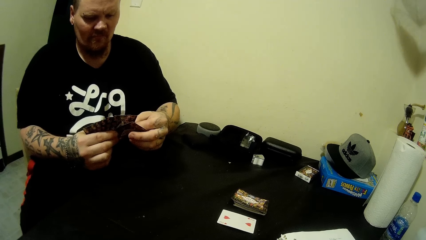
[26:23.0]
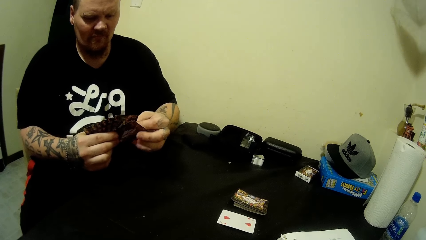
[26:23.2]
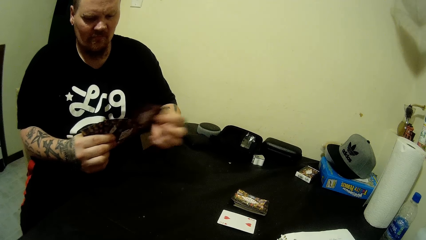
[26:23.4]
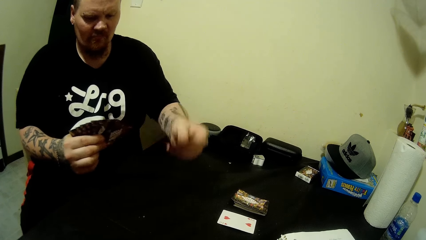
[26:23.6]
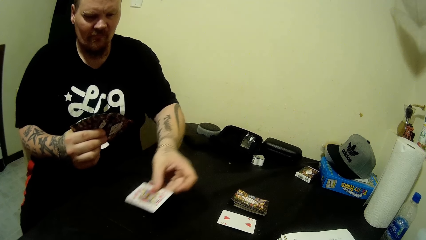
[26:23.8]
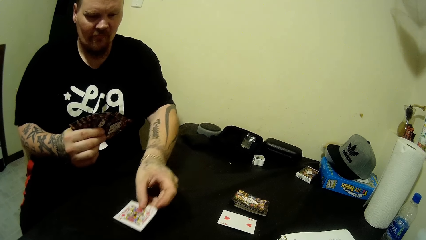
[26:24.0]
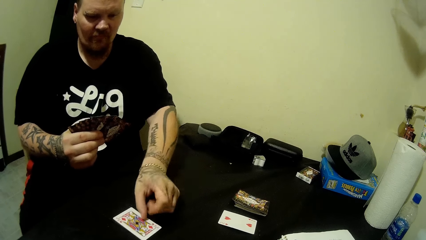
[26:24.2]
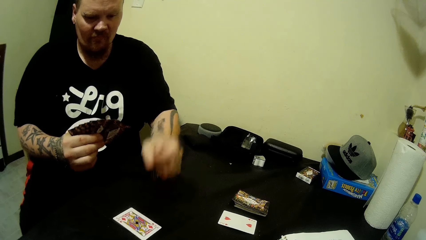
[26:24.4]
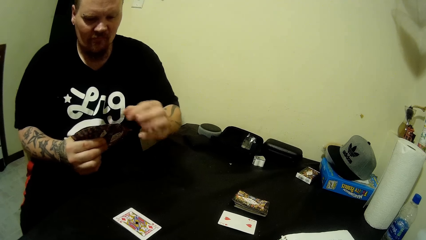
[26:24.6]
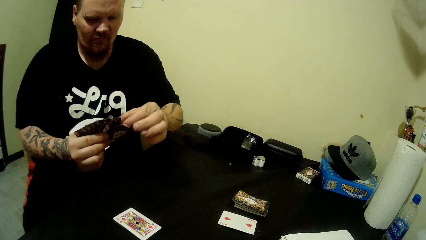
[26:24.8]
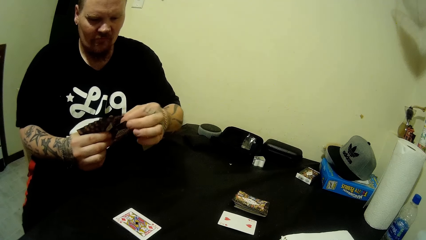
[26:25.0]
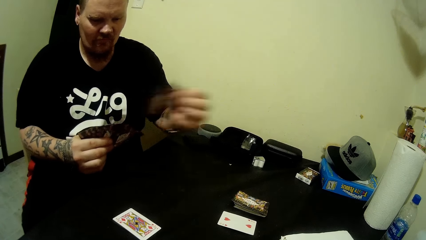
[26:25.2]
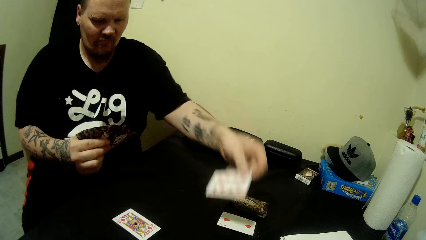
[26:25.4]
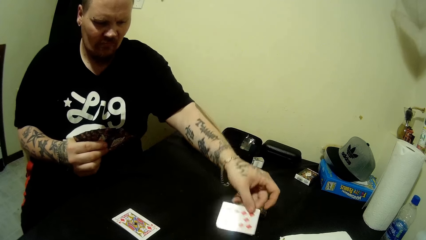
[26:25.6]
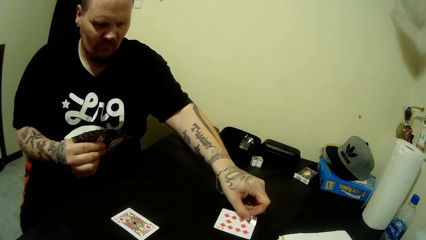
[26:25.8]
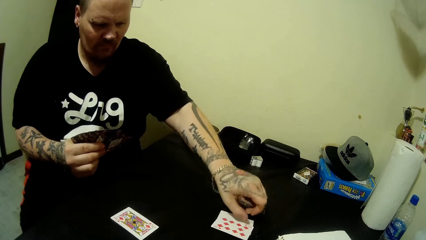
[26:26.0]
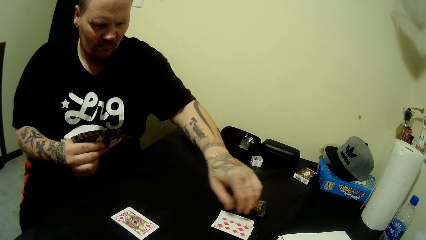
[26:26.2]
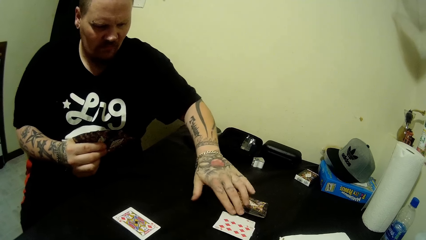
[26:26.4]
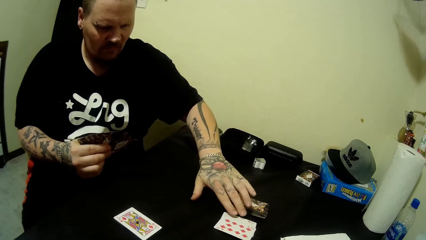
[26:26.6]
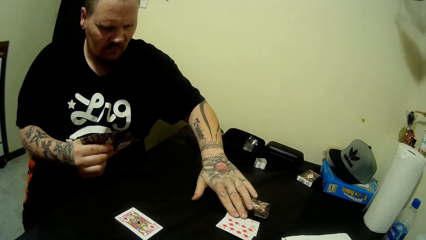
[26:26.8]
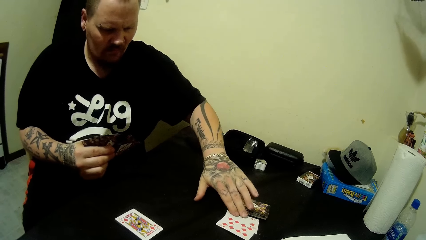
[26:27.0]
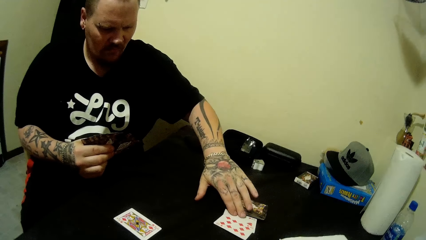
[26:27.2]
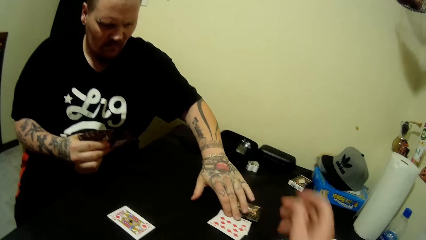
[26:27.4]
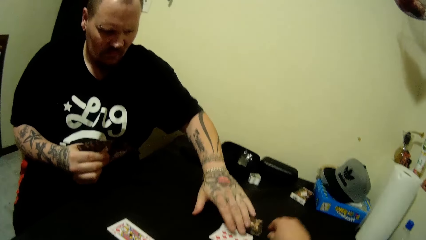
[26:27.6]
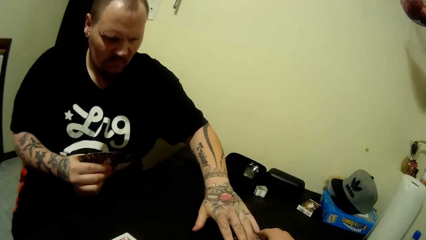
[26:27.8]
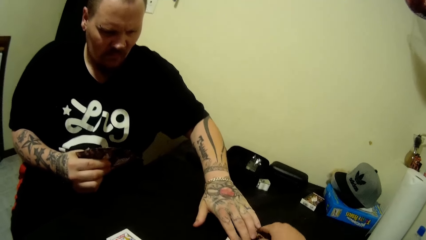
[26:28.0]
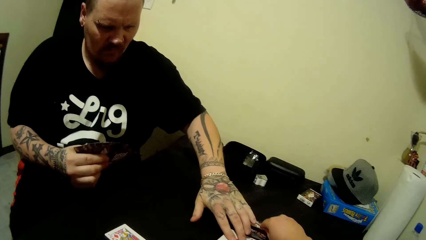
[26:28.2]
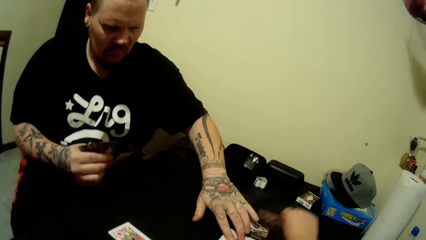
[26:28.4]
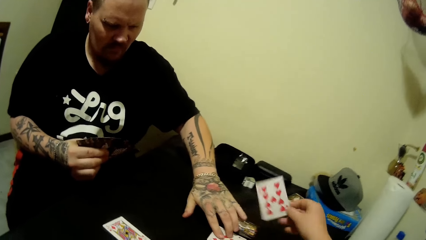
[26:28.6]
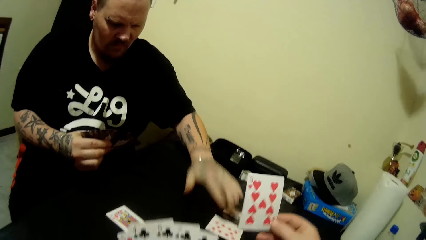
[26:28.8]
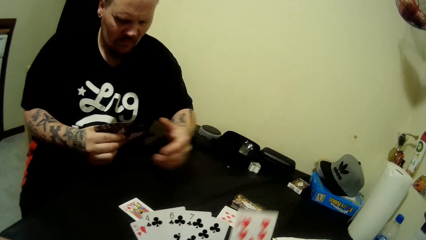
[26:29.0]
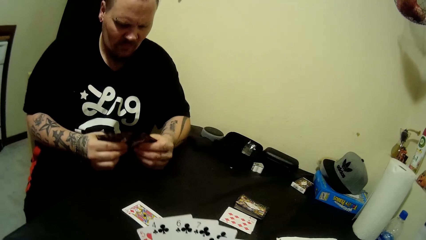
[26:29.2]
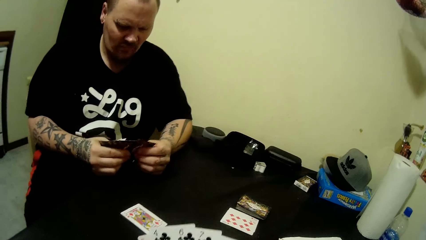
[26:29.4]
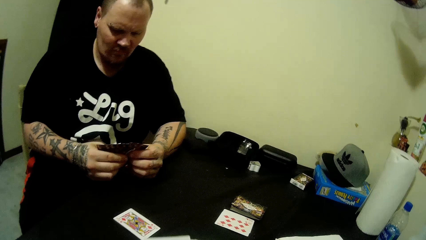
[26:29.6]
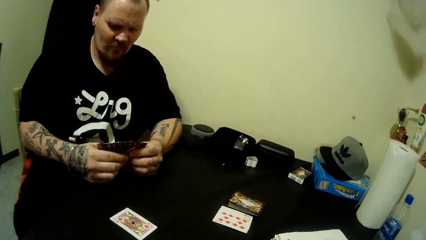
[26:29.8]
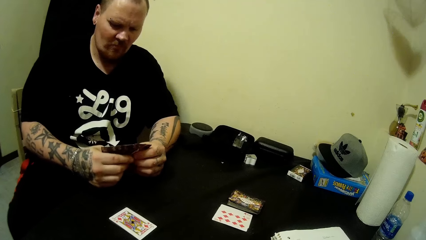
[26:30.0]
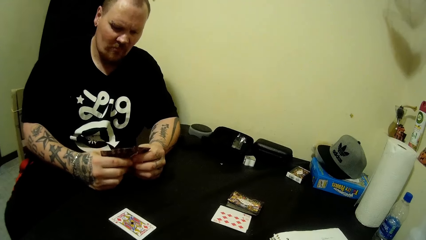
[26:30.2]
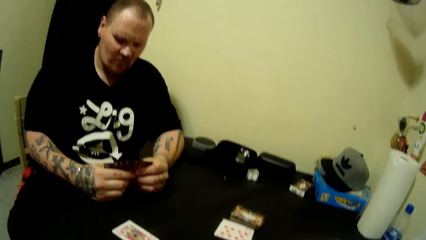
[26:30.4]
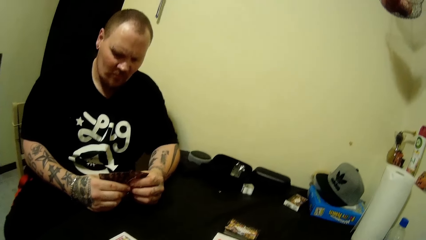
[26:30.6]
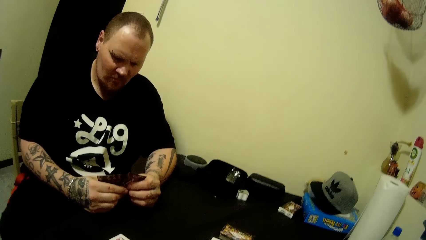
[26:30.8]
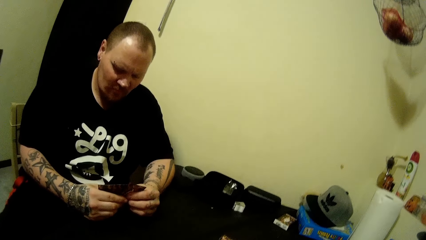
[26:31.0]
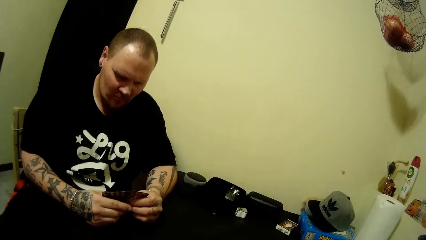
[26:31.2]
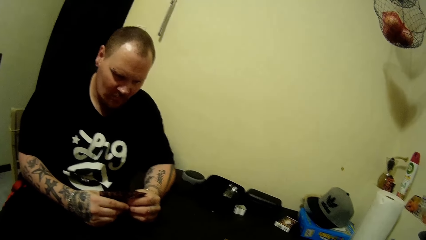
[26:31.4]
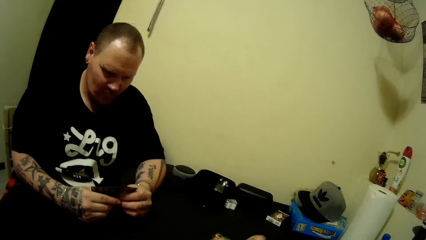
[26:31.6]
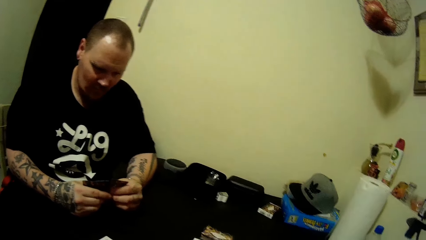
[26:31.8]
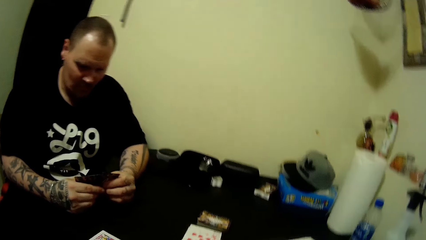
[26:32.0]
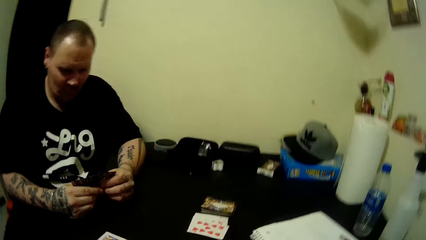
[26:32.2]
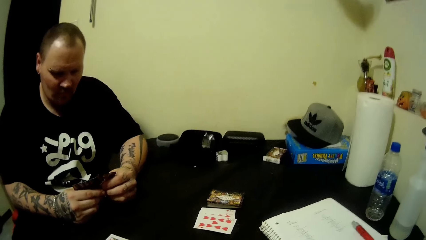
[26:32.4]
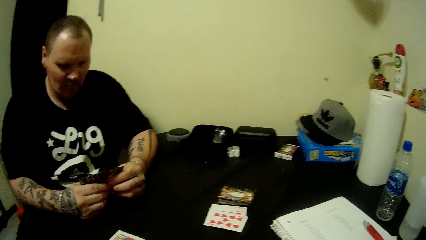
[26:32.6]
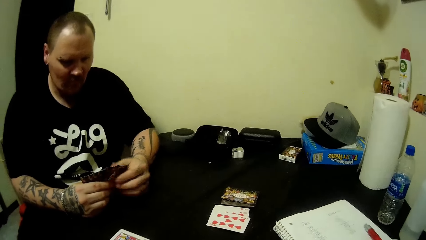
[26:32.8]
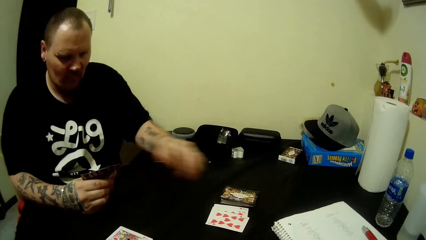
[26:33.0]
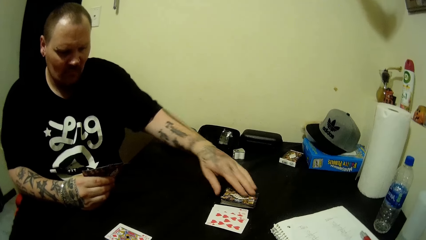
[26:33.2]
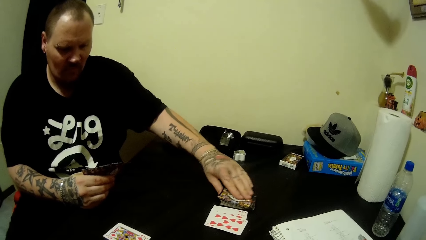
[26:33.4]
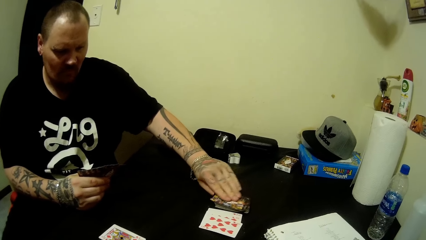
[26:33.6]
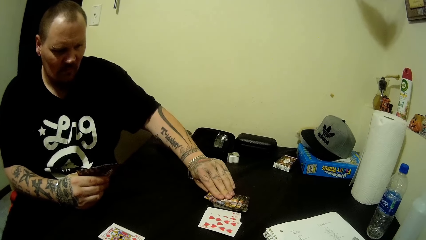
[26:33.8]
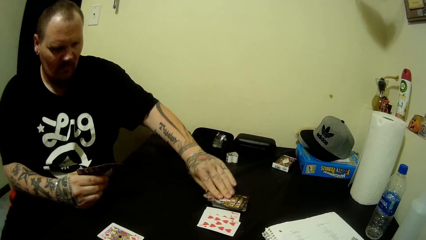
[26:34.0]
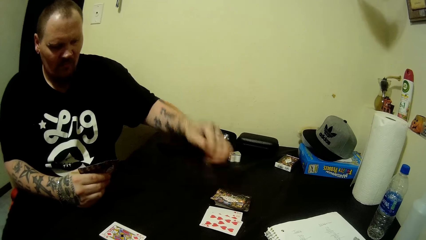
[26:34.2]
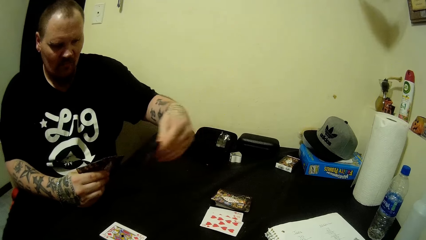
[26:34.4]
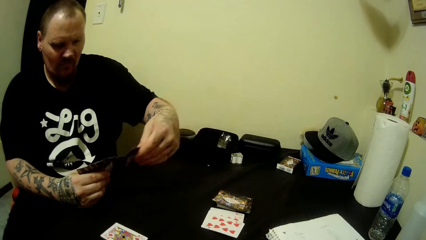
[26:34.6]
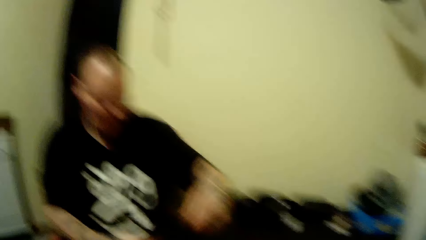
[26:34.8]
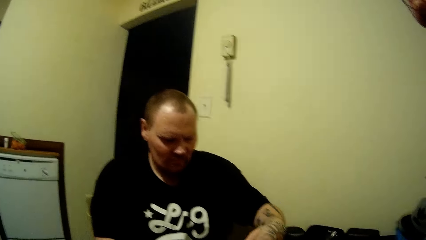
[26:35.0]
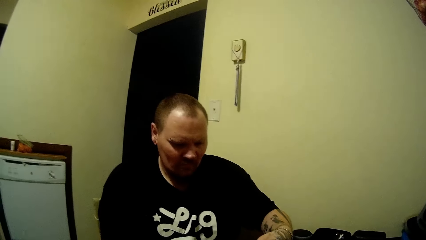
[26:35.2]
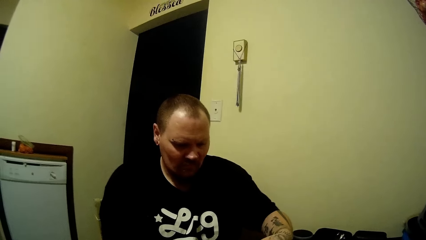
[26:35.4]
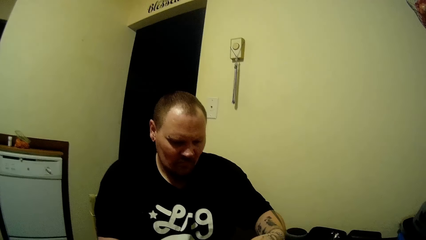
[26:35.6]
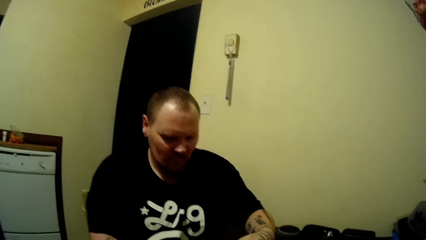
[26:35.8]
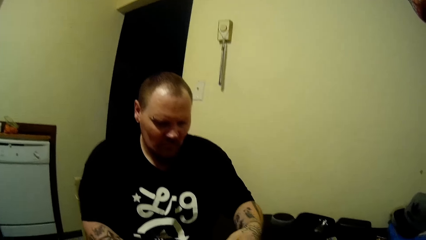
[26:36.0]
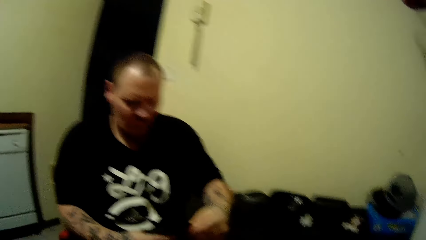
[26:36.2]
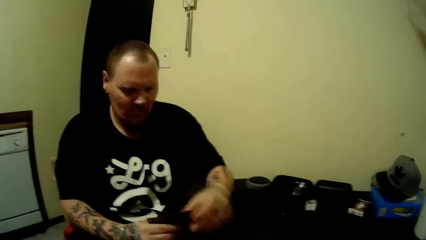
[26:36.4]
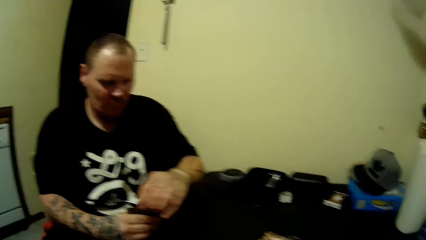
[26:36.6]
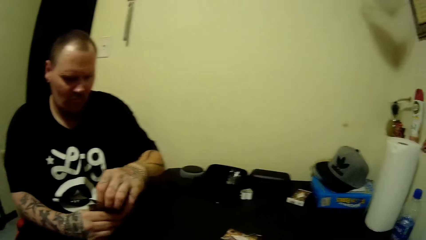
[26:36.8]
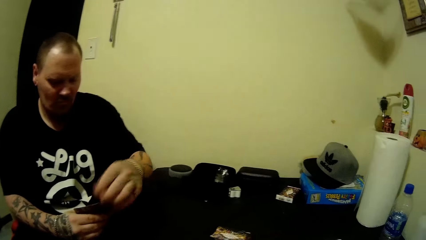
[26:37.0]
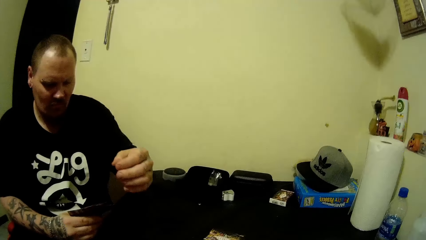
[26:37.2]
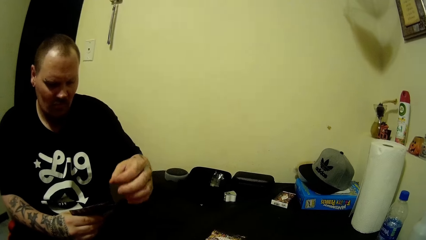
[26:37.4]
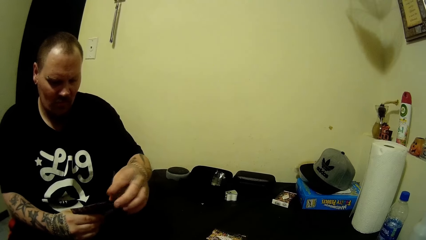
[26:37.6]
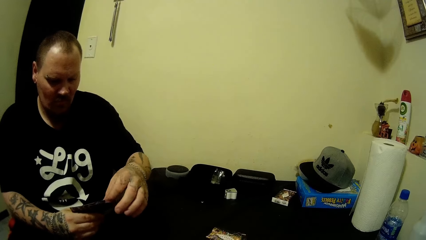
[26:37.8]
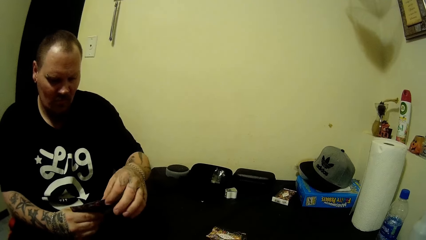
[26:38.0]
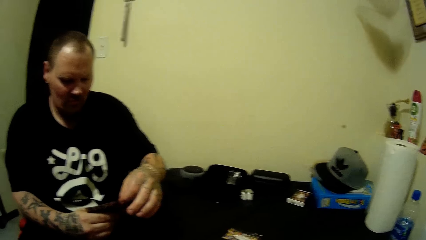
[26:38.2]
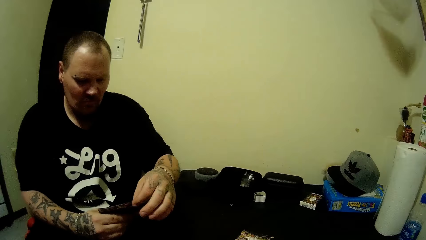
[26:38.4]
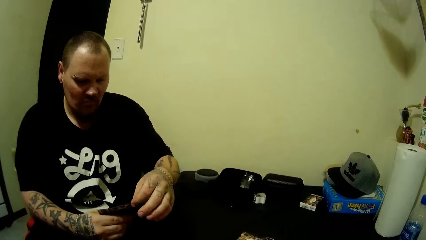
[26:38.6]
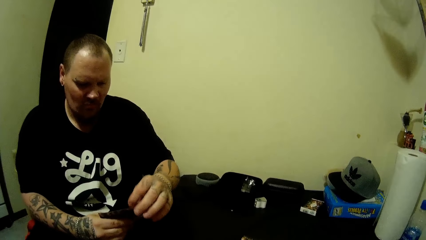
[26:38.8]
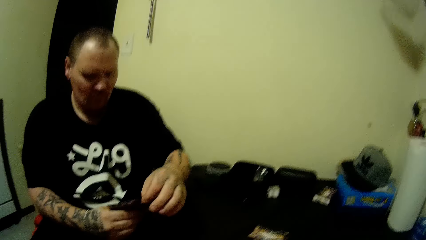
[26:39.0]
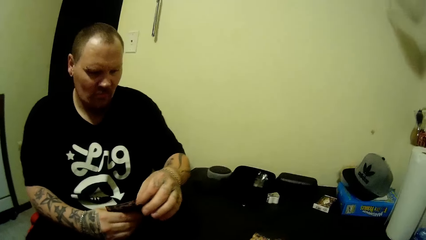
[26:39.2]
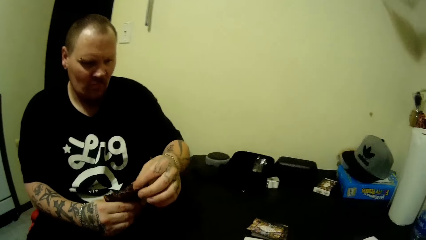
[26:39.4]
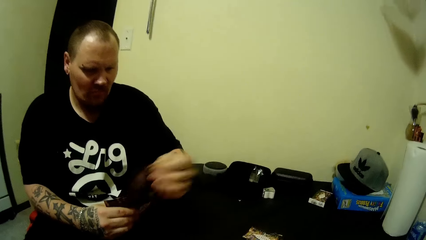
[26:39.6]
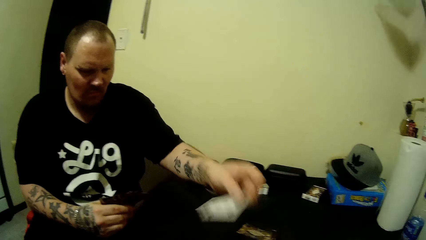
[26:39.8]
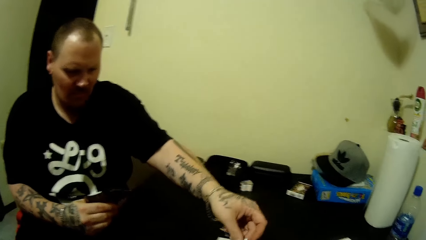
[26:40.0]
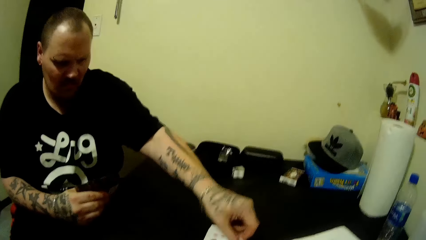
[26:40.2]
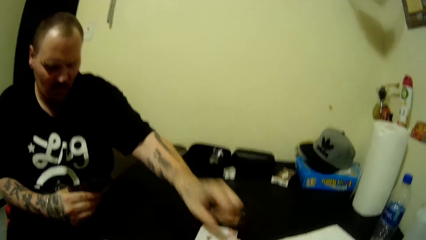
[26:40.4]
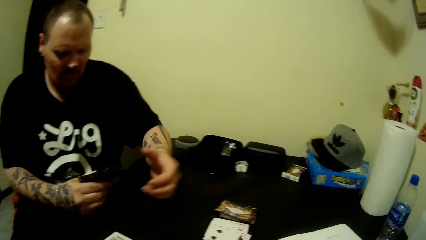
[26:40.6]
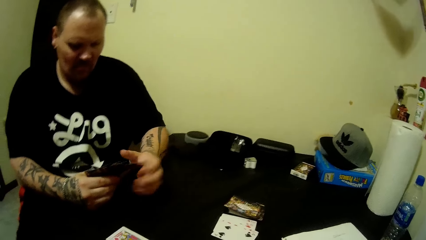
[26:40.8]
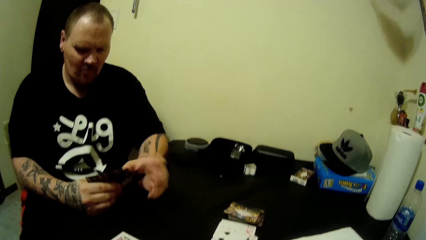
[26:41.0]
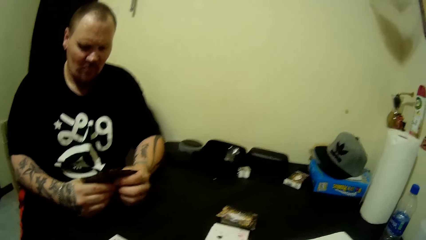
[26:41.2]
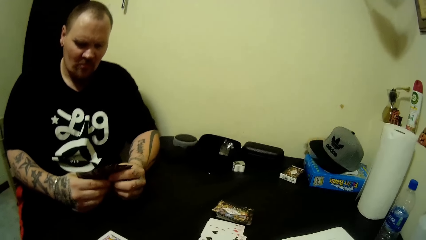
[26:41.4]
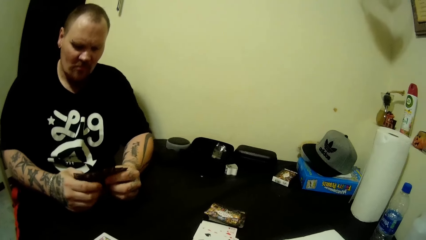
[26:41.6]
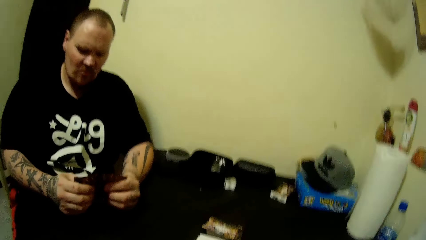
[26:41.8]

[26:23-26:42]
A man picks a card from the cards in his right hand with his left hand. He drops the card in his left hand on the table. He picks a card from the cards in his right hand with his left hand. He drops the card in his left hand on the table. He holds a card on the table. The camera wearer picks a card from the table. The man holds the cards with both hands. He picks up a card from the deck of cards on the table with his left hand. He picks a card from the cards in his right hand with his left hand. He drops the card in his left hand on the table. He collects the card from the table.
